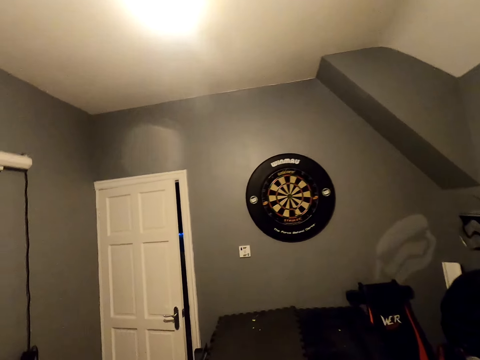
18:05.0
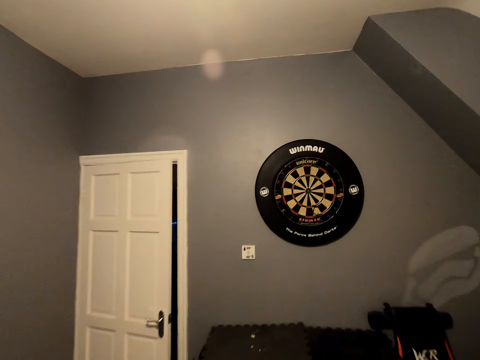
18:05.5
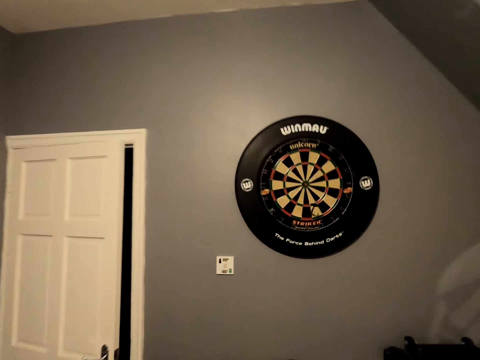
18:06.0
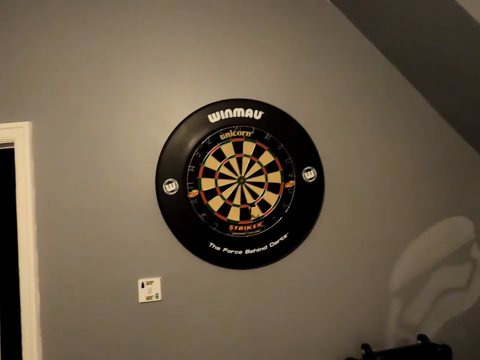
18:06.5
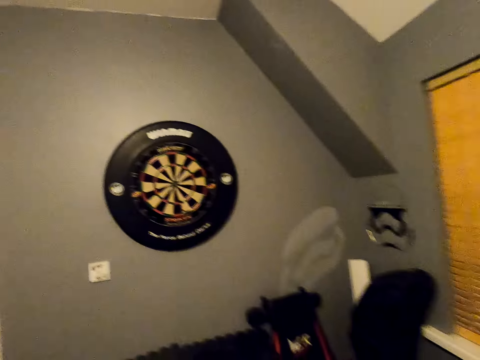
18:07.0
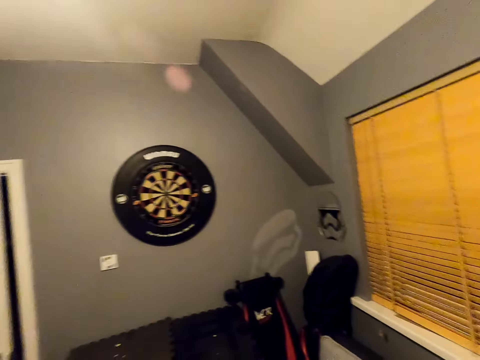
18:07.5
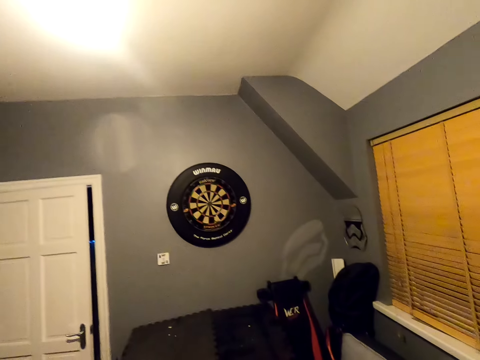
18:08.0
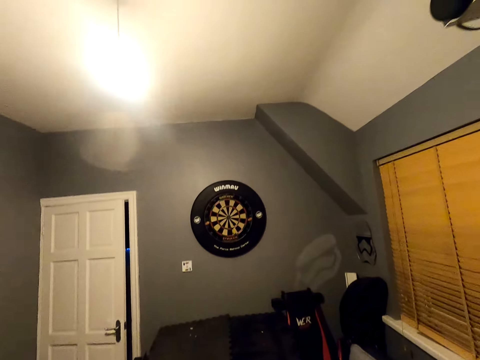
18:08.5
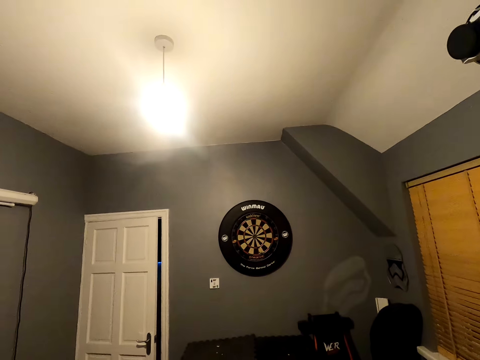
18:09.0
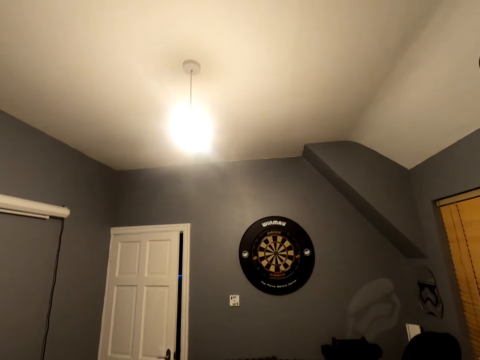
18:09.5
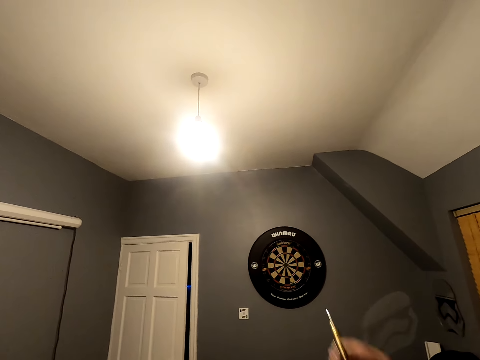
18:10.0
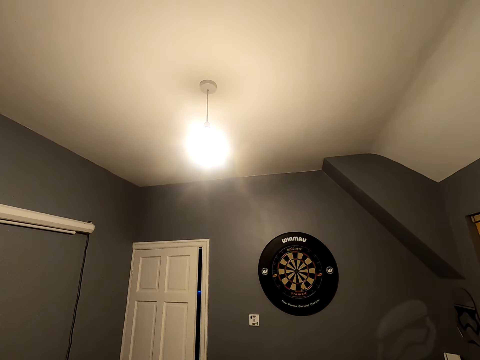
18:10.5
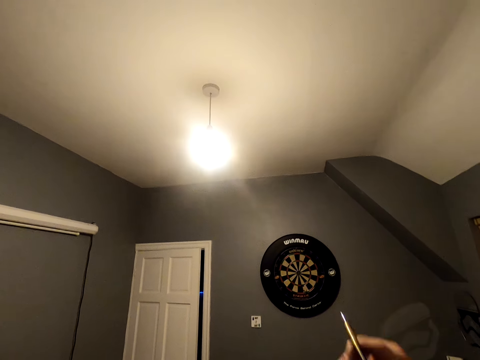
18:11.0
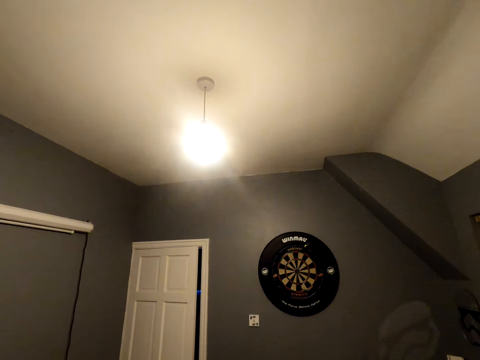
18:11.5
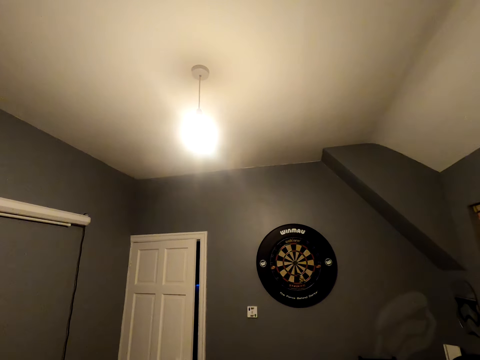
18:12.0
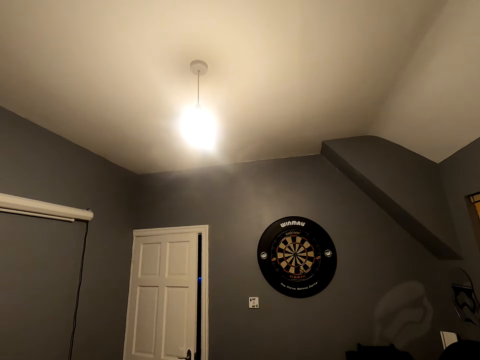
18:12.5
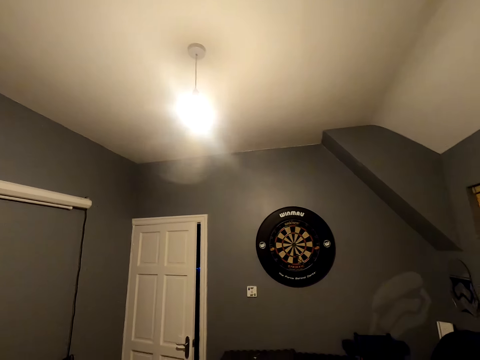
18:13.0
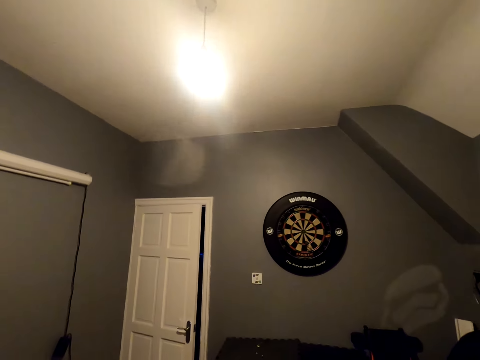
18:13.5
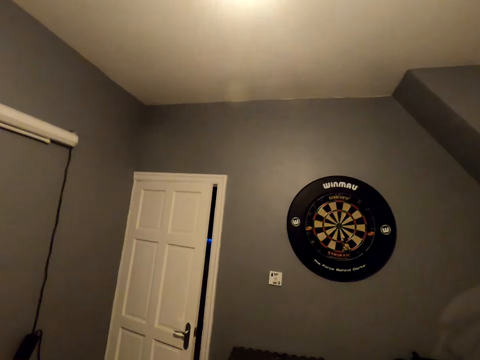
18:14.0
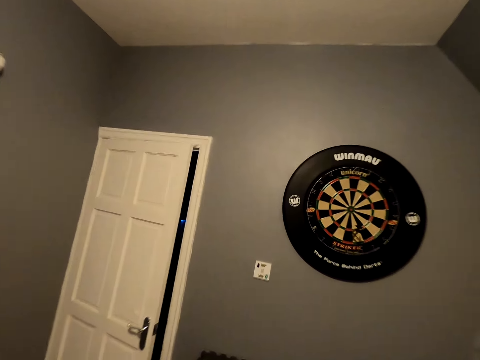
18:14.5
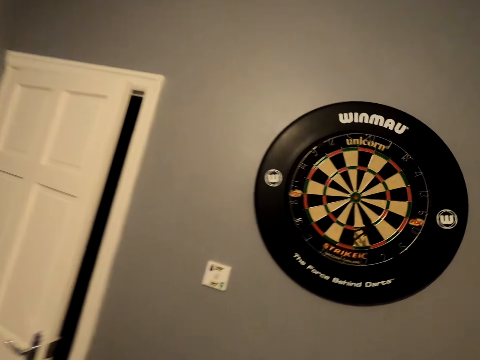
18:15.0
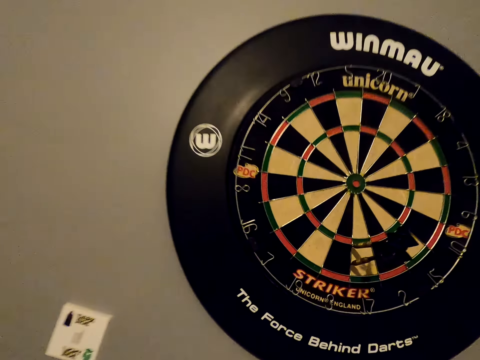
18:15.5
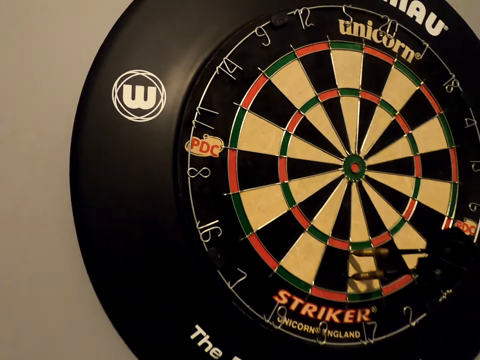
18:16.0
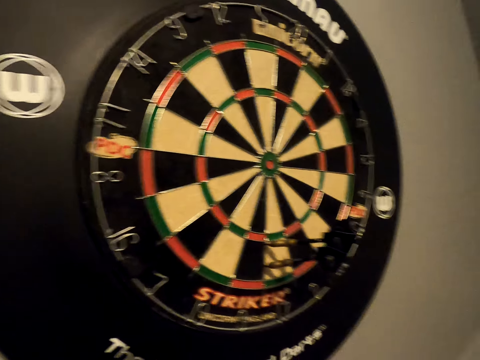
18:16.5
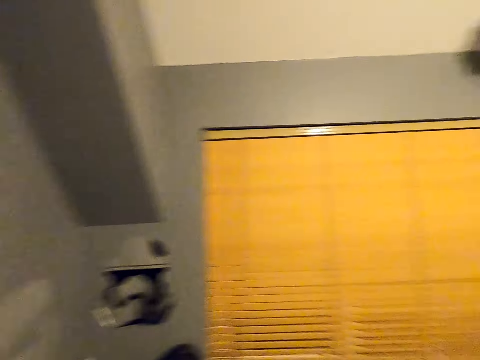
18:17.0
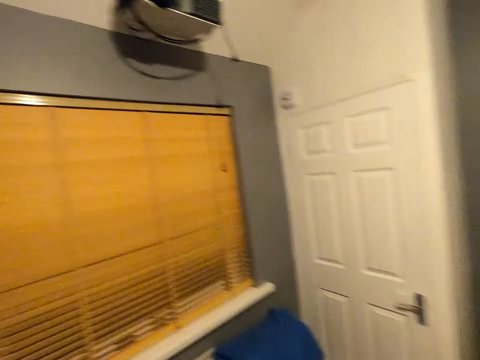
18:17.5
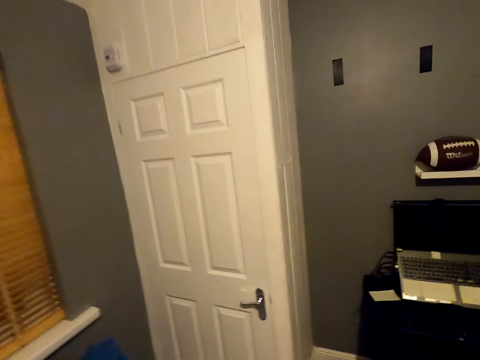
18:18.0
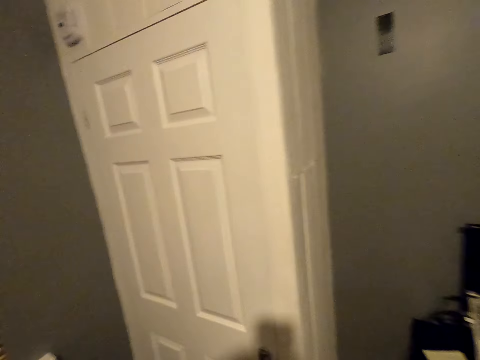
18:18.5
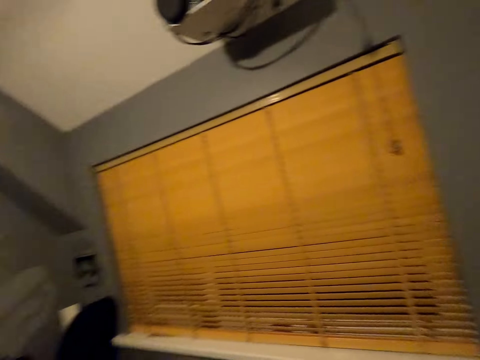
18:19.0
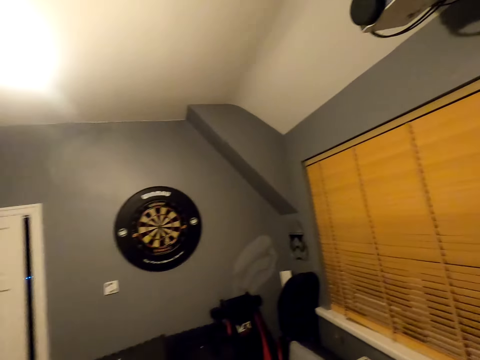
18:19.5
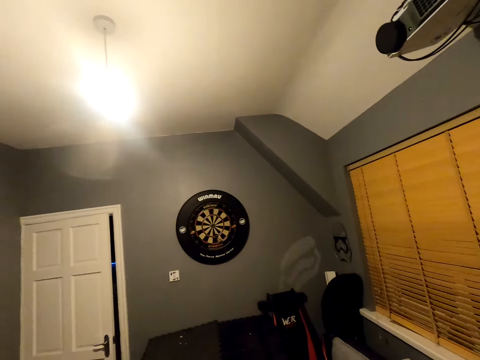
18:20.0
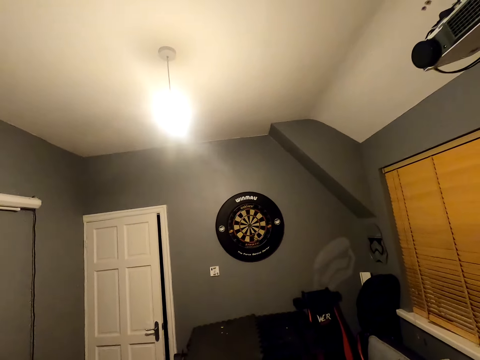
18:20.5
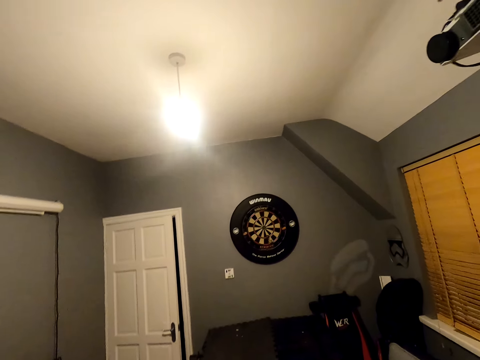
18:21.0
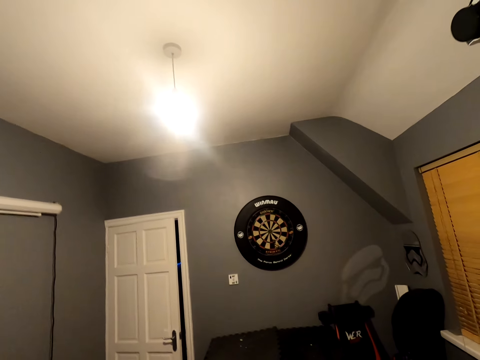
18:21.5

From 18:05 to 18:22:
The camera wearer walks towards the dart. They look at the dartboard. They look at the dartboard again. They throw the soft tip darts. They move close to the wheel. They walk towards the dart. They look around. They walk in the room. They touch the door knob. They turn around.

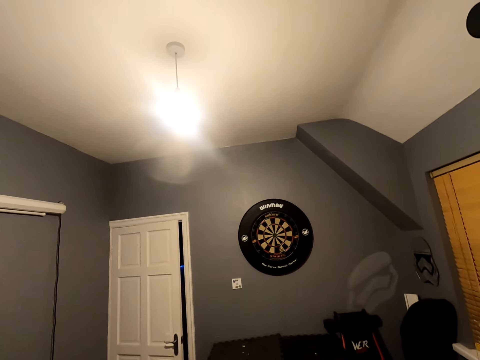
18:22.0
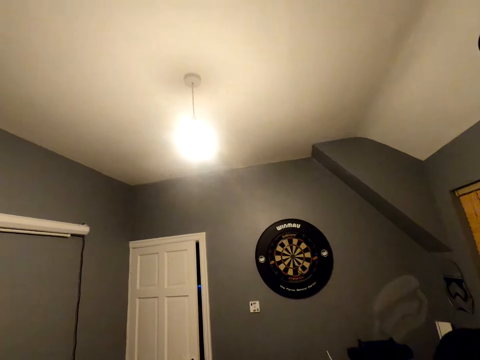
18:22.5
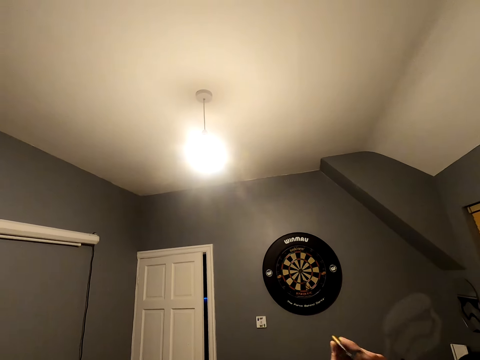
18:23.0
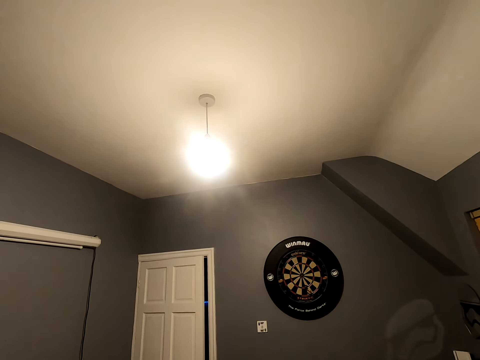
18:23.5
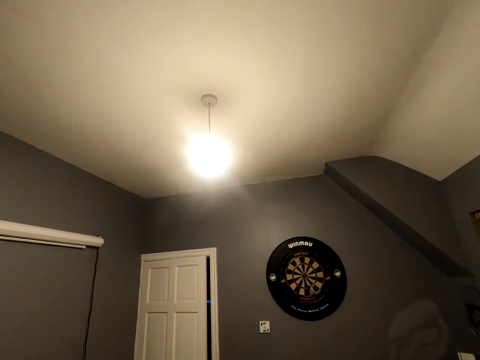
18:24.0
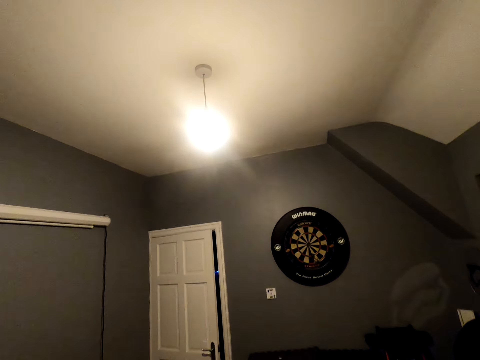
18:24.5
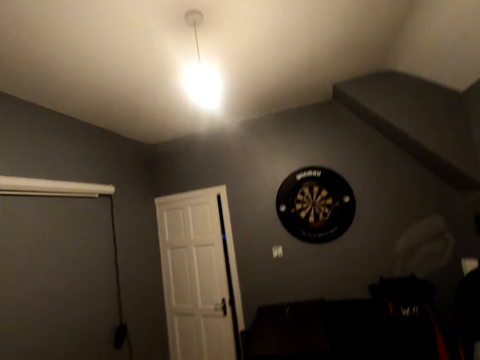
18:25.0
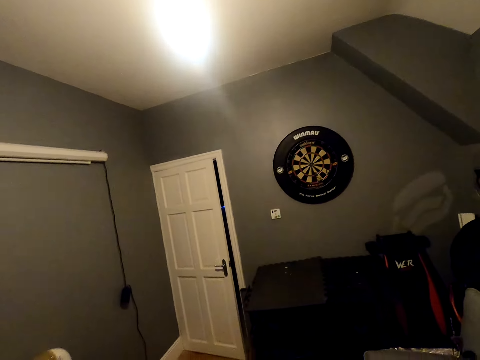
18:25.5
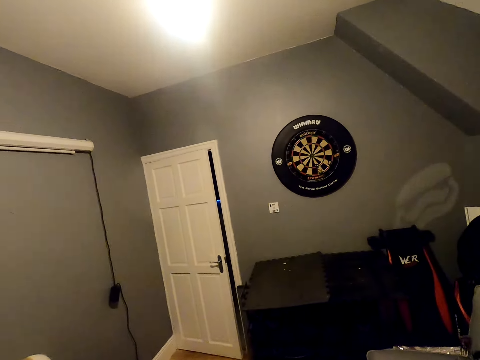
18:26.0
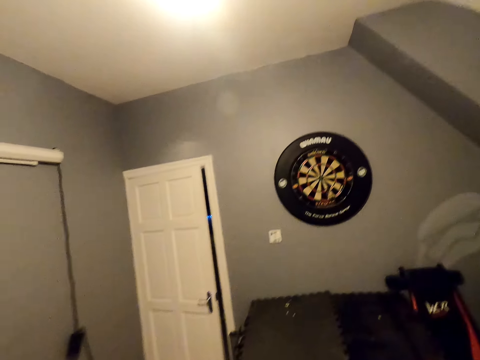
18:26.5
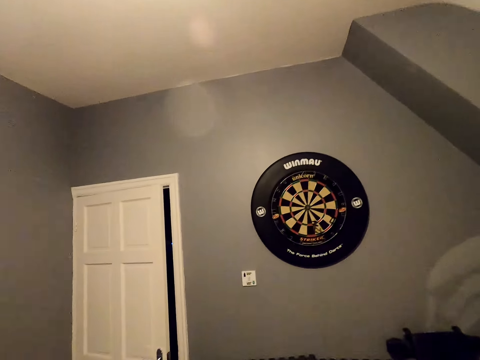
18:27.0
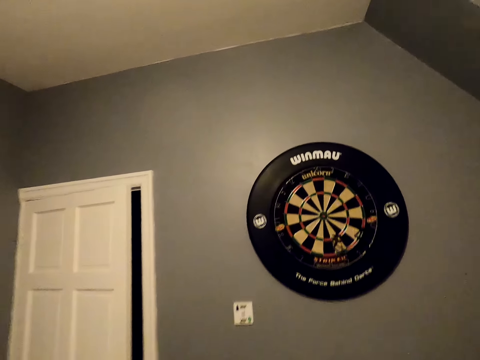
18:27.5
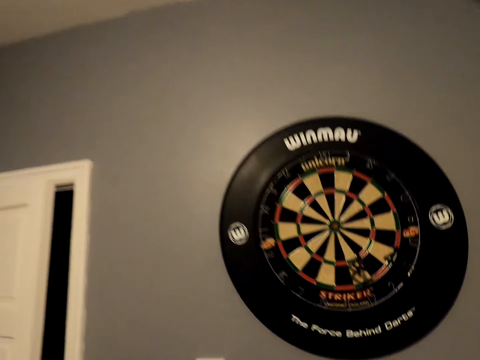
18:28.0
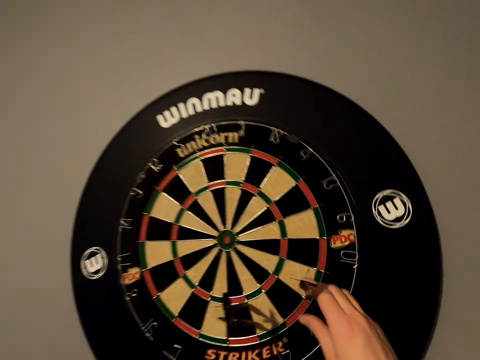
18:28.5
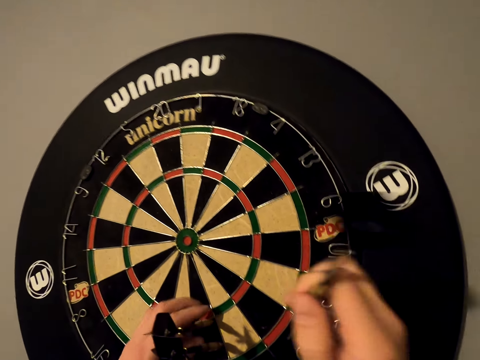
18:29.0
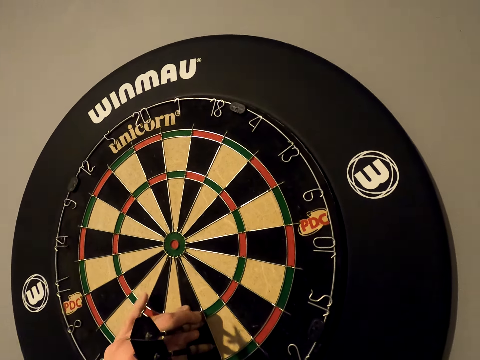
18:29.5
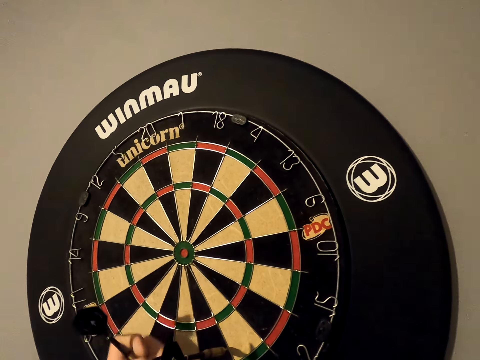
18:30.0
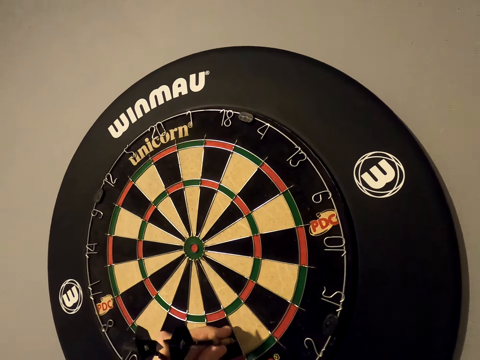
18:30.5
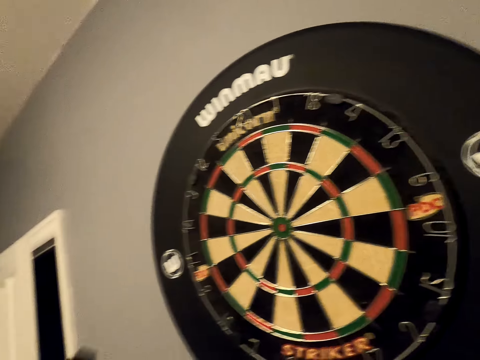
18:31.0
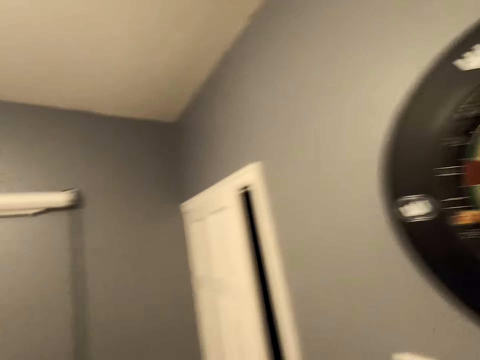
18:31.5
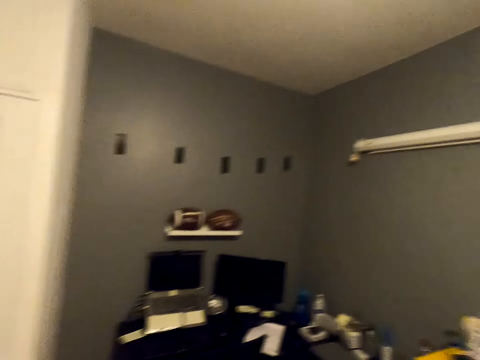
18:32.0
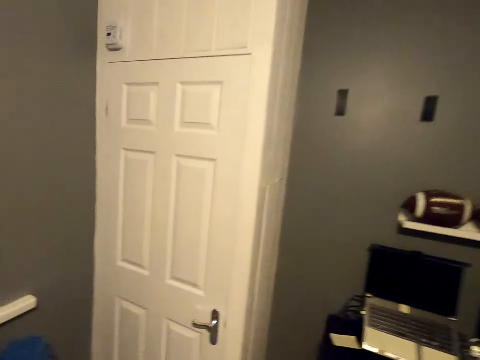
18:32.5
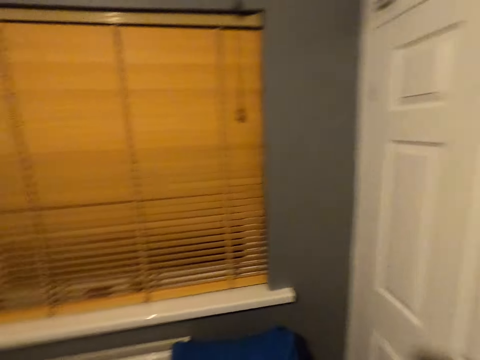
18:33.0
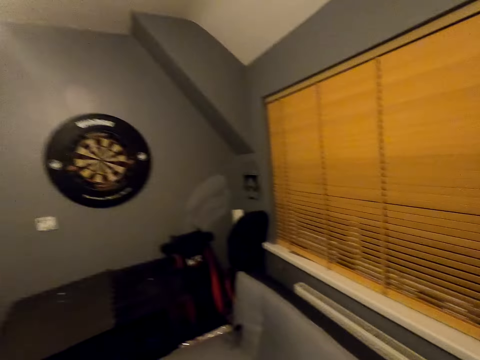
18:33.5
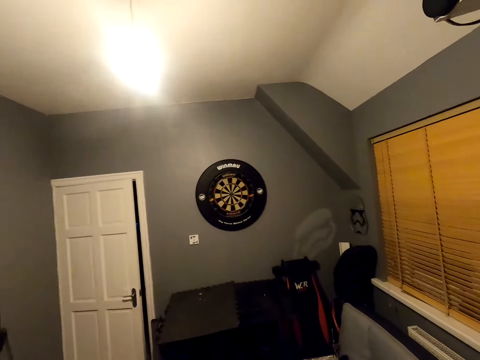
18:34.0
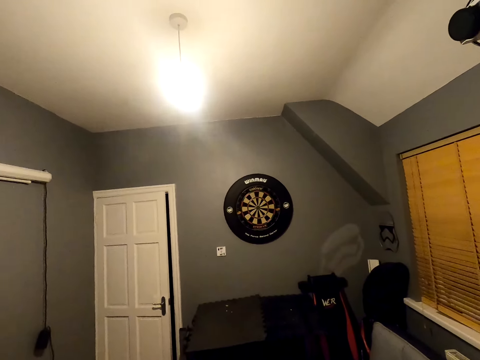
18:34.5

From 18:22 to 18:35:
The camera wearer shakes the arrow. They throw the soft tip darts. They walk towards the dart. They move close to the wheel. They look at the dart. They pick up the soft tip darts. They turn around and walk in the room.
